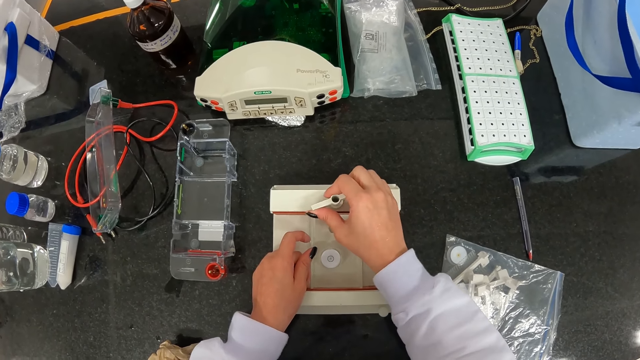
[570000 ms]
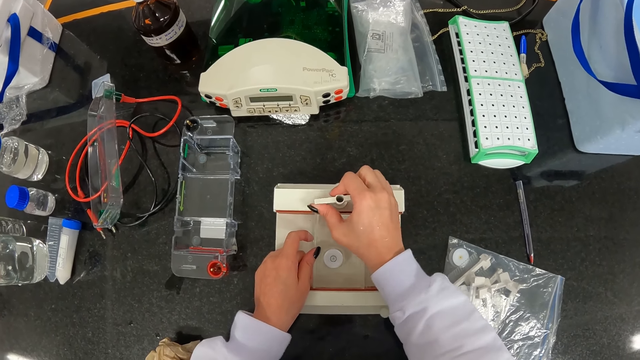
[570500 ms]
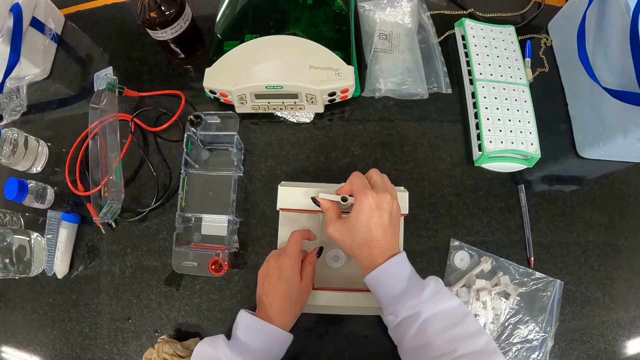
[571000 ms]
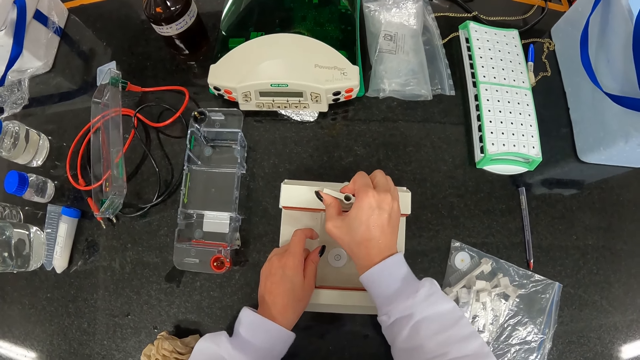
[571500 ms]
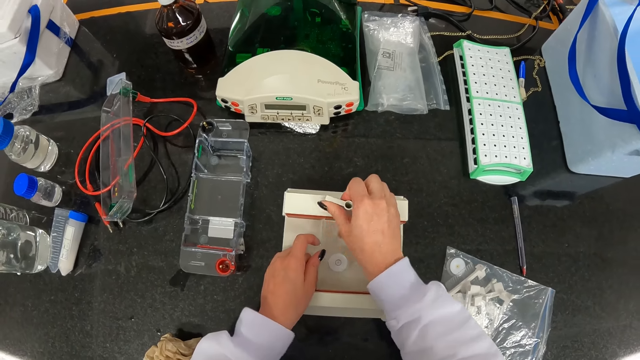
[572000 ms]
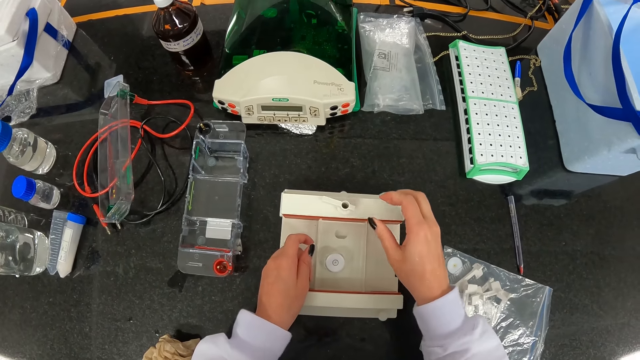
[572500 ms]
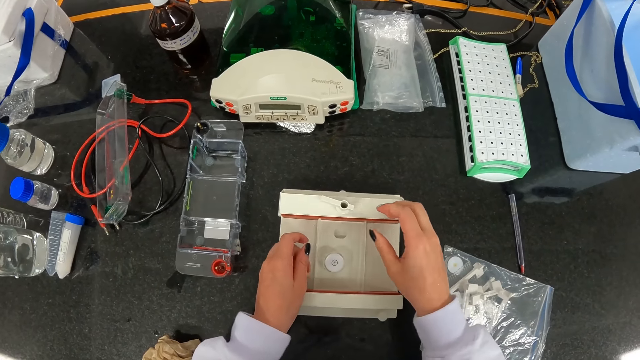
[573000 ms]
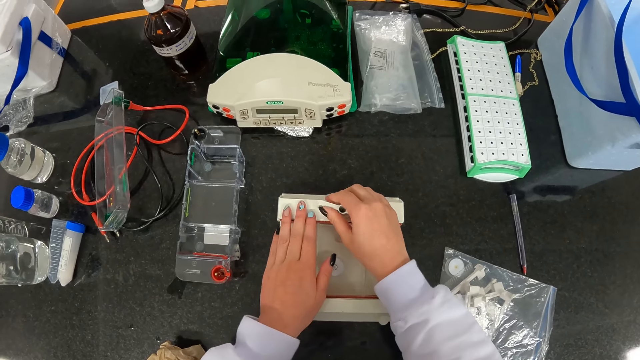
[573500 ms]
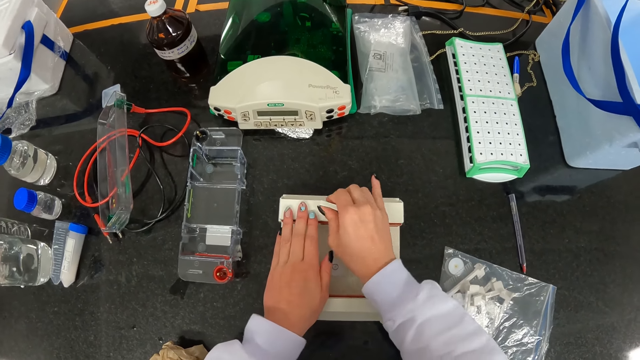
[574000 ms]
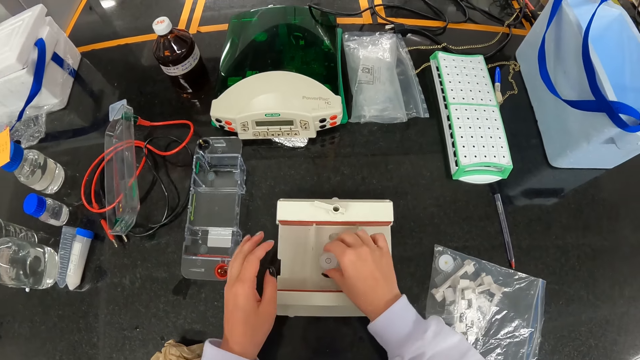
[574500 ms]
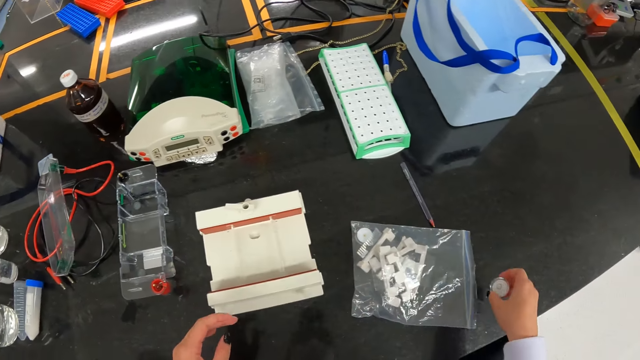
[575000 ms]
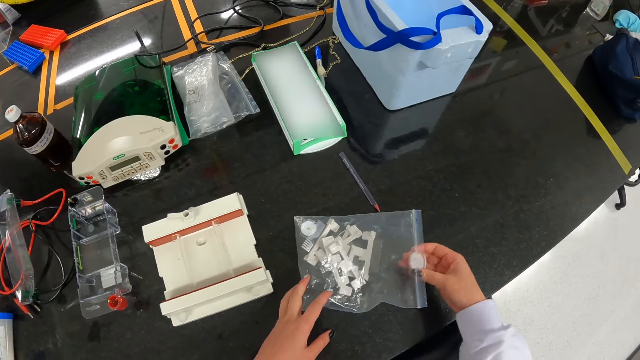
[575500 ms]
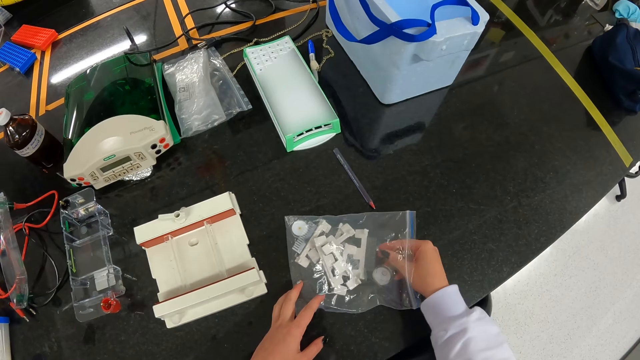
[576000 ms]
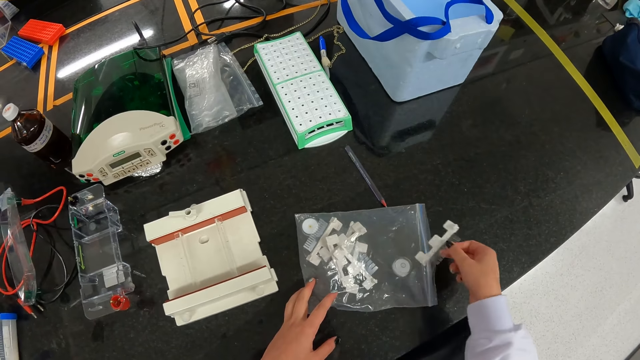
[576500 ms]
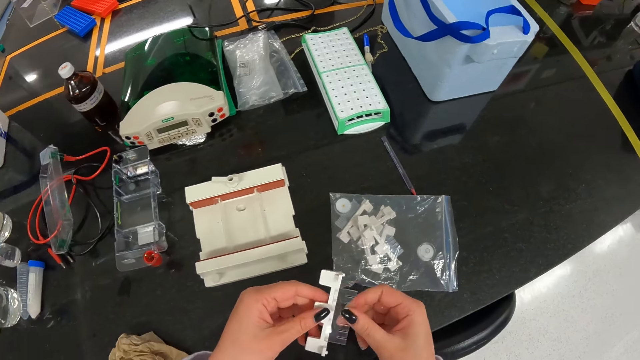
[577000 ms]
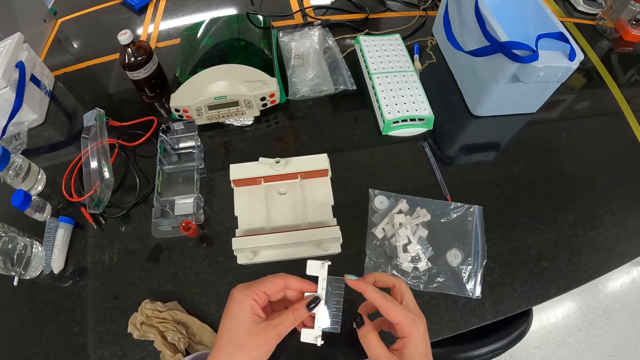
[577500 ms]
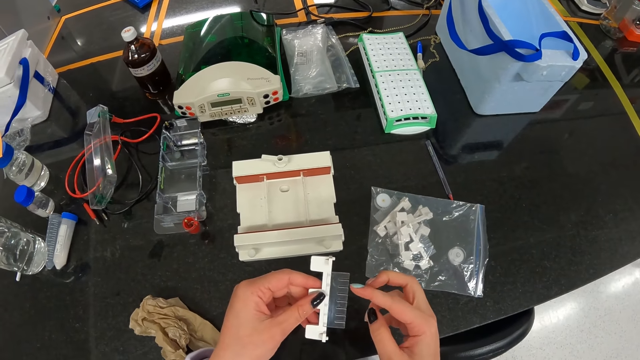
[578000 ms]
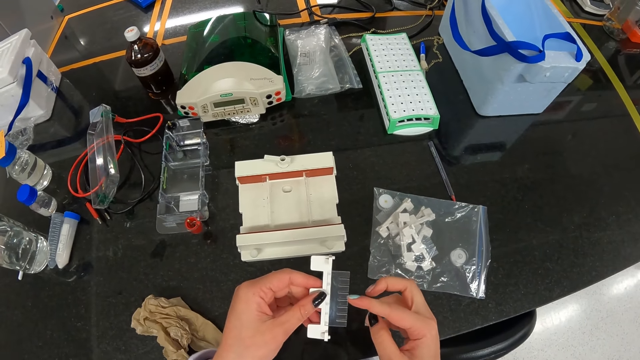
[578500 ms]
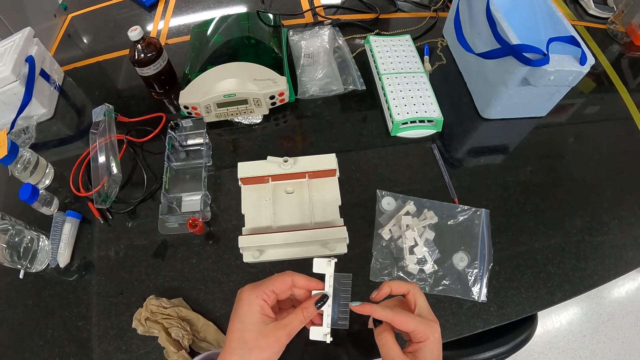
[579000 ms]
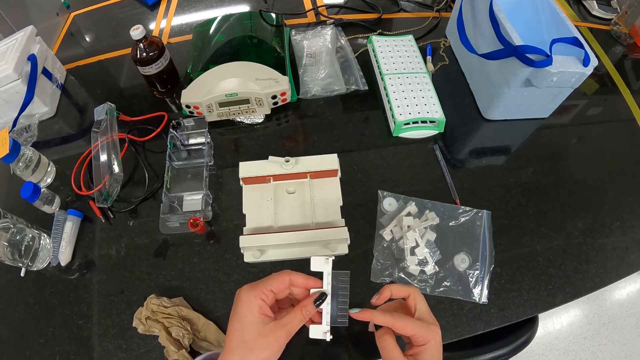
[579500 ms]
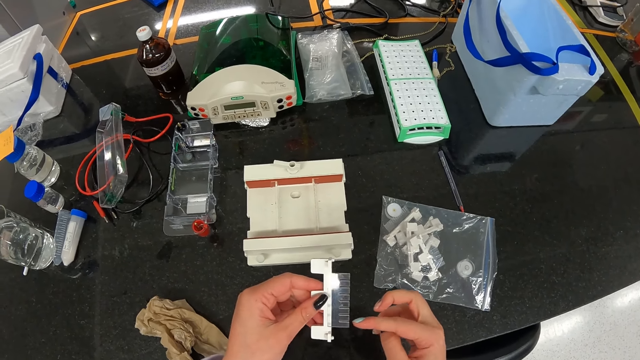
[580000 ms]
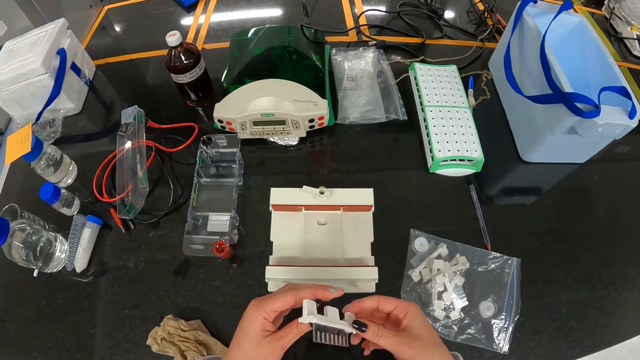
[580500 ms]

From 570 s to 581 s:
The camera wearer rotates a switch. She adjusts the cam lever on the gel caster on the table with her right hand. She picks up a level bubble on the gel caster on the table with her right hand. She places the level bubble in a zip bag on the table with her right hand. She picks up a fixed height comb or connectors from the zip bag on the table with her right hand. She passes the fixed height comb from her right hand to her left hand. She counts the legs on the fixed height comb in her left hand with her right hand.

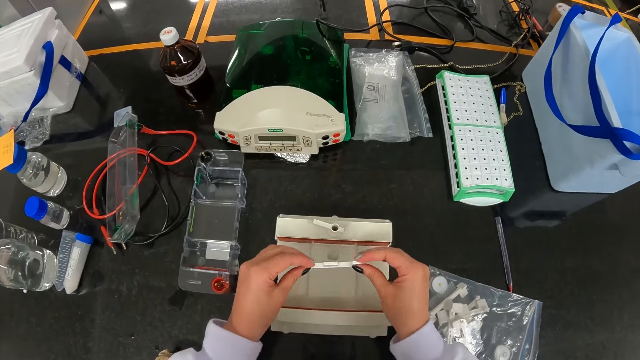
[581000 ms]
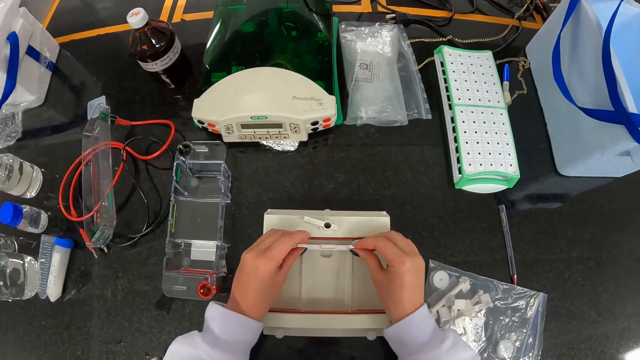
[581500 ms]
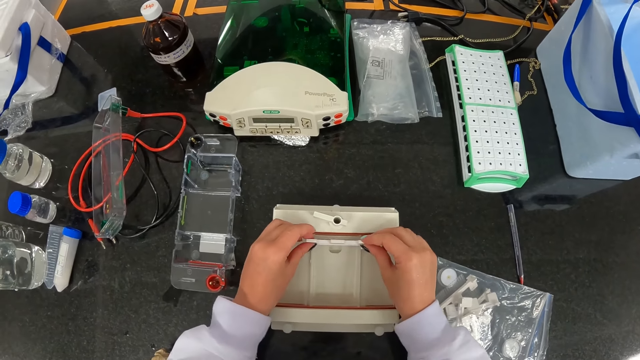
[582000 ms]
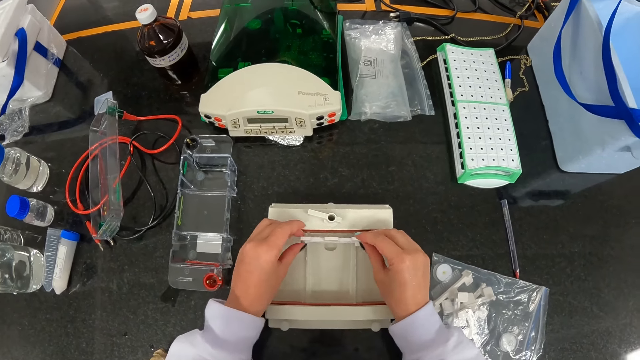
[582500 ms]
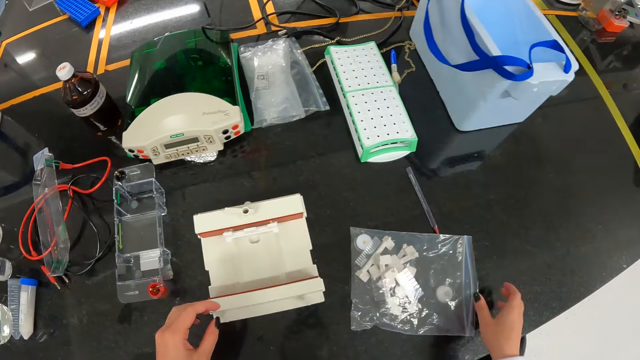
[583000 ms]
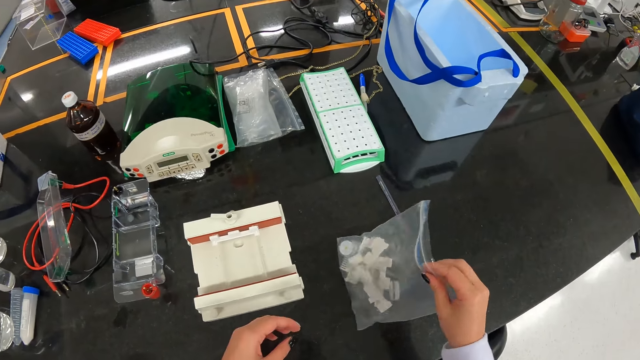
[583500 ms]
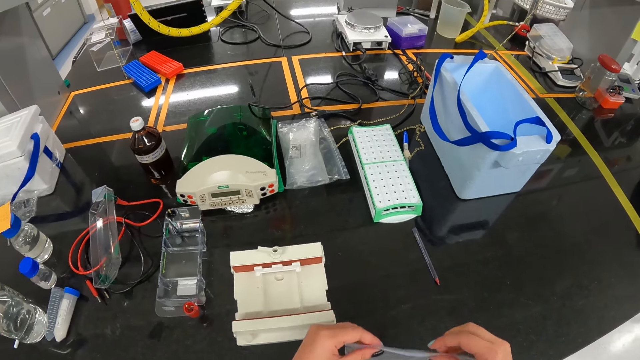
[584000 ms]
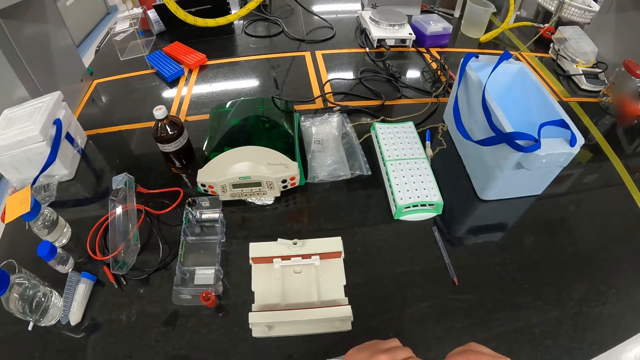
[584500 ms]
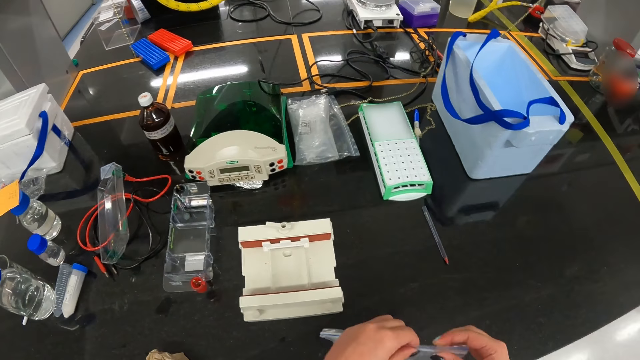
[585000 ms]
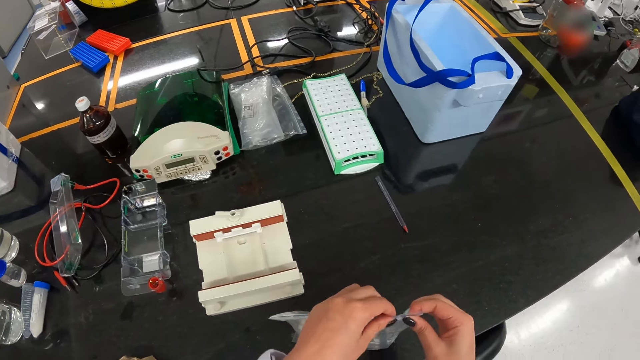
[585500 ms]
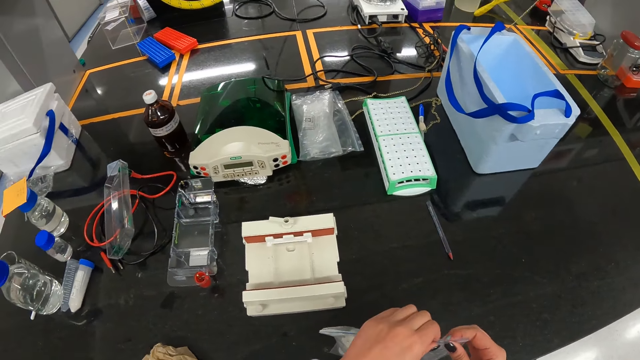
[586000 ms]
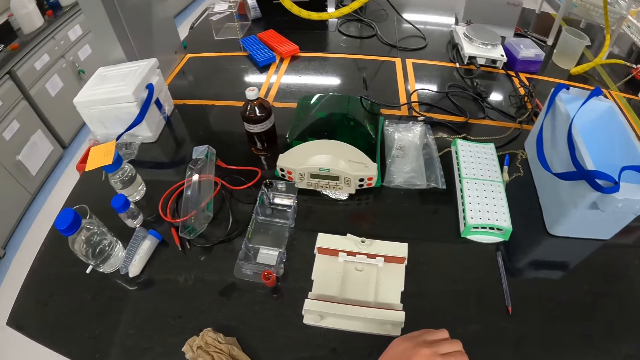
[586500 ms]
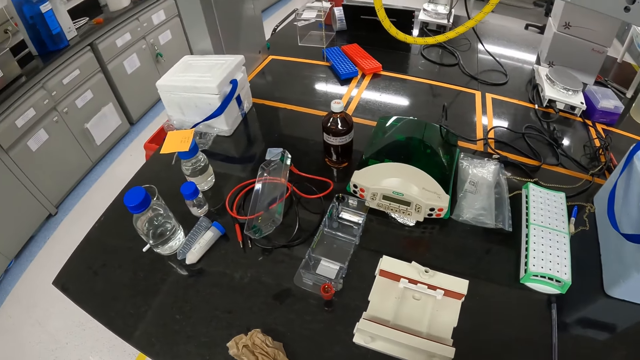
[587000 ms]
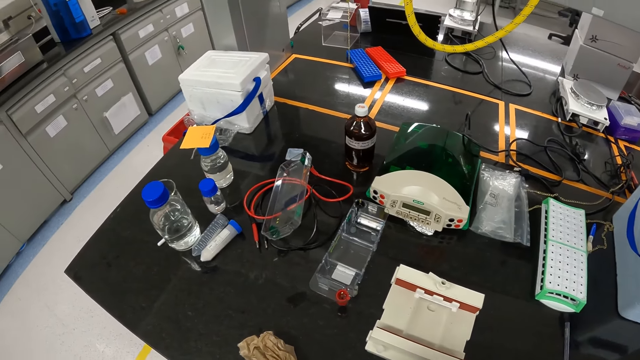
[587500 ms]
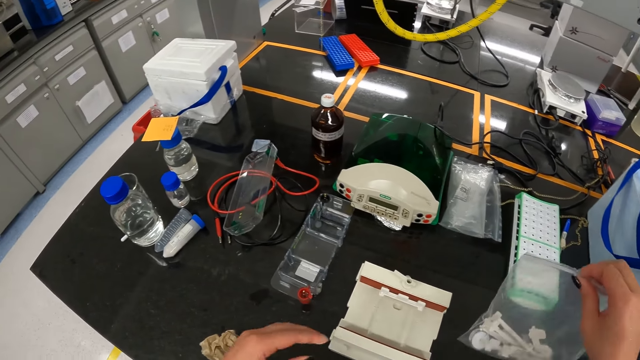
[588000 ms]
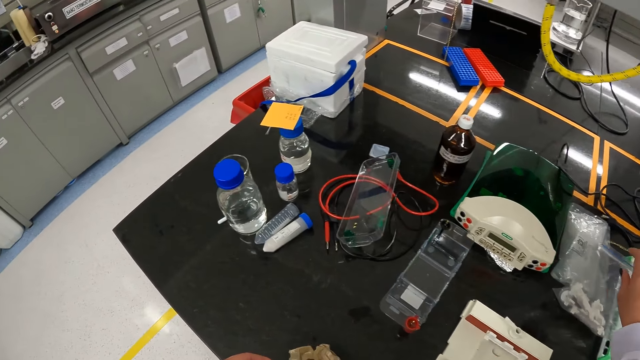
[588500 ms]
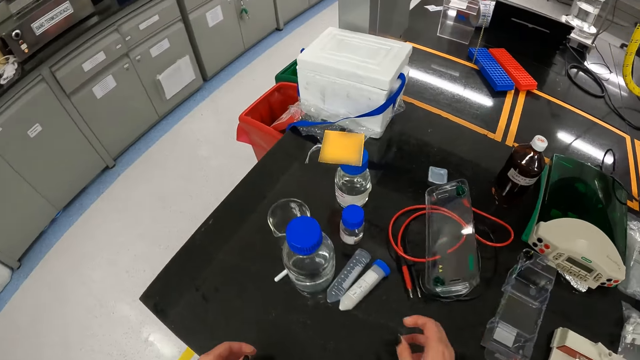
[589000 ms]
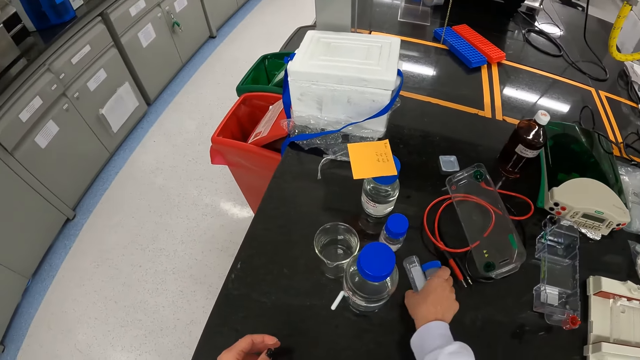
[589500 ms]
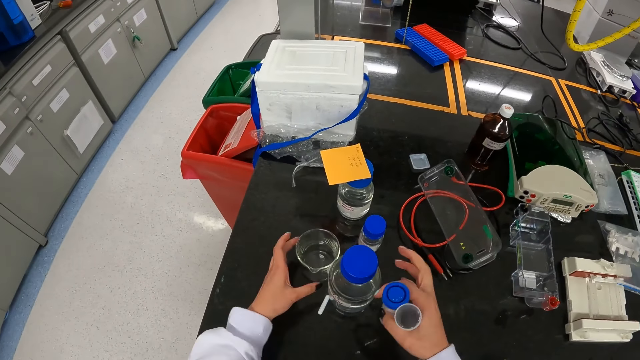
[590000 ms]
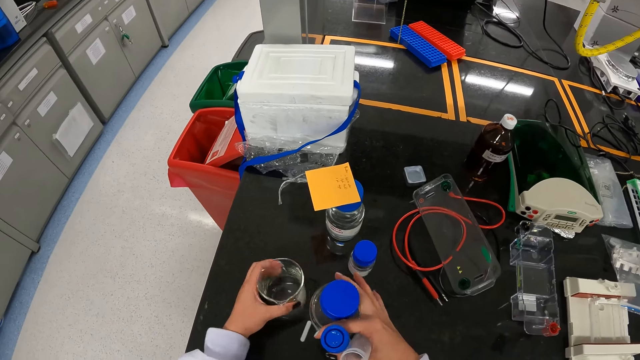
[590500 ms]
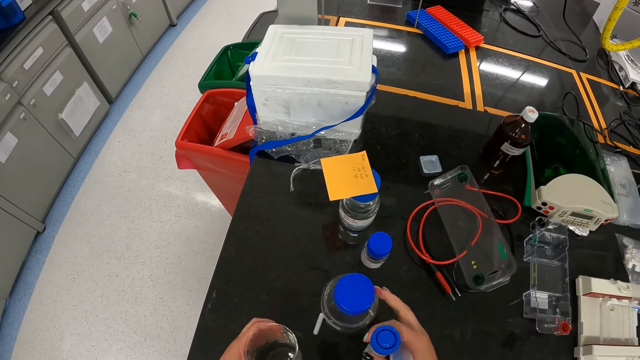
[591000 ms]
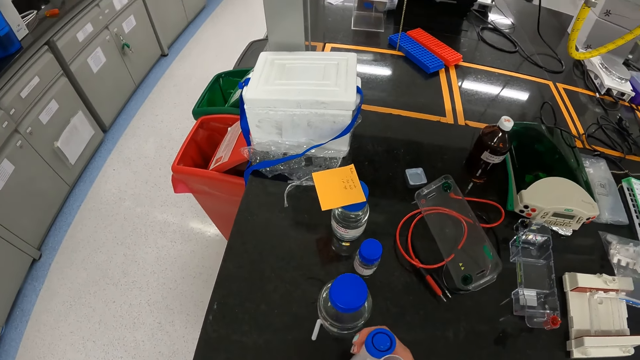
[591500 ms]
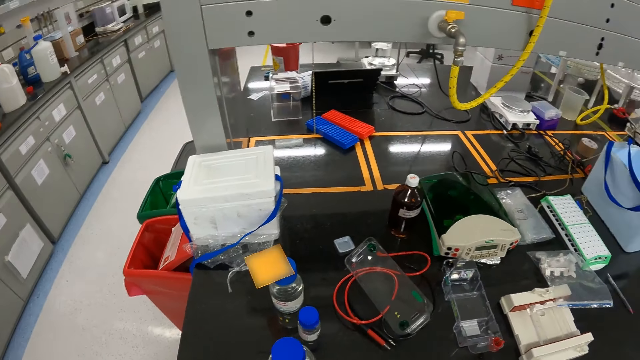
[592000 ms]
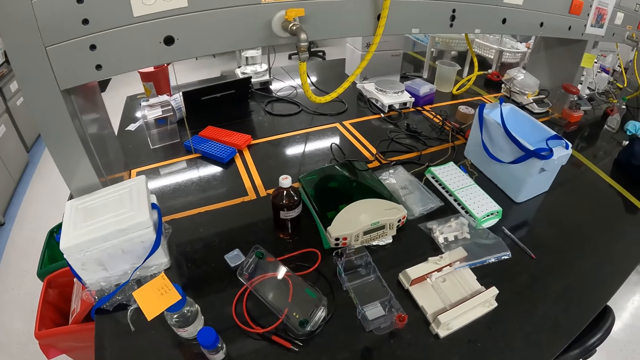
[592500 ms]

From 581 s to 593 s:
The camera wearer places the fixed height comb on the gel caster on the table with both hands. She connects the connectors. She picks up the zip bag on the table with her right hand. She closes the zip bag with both hands. She places the zip bag on the table with her right hand. She picks up a centrifuge tube from the table with her right hand. She picks up a beaker from the table with her left hand. She touches a reagent bottle from the table with her right hand.
